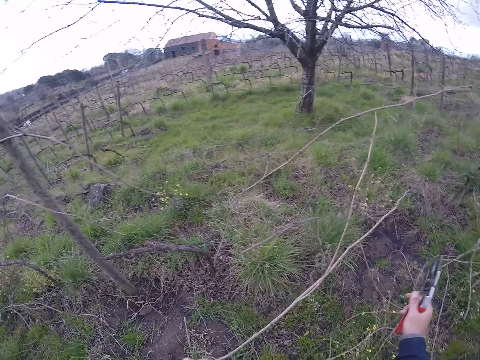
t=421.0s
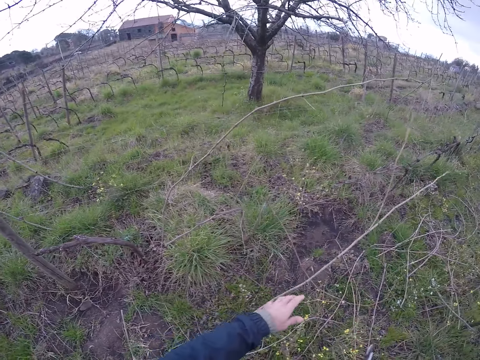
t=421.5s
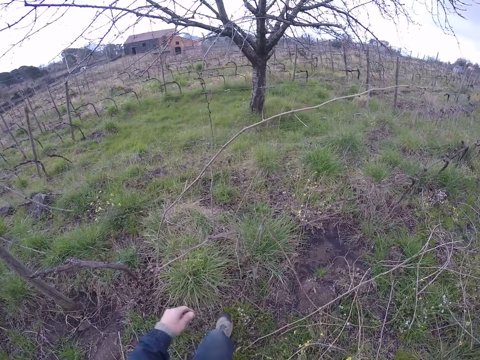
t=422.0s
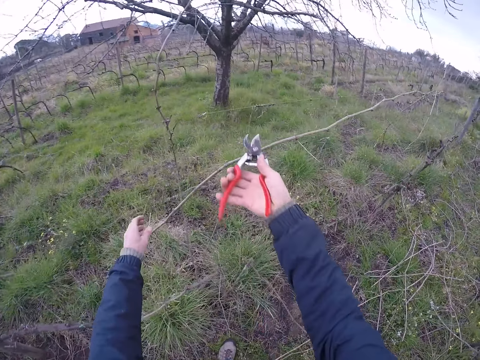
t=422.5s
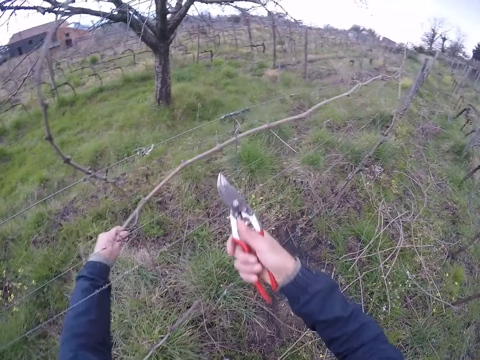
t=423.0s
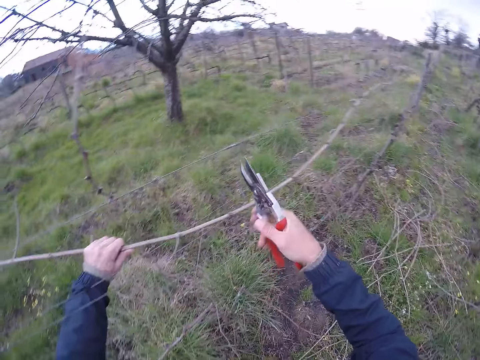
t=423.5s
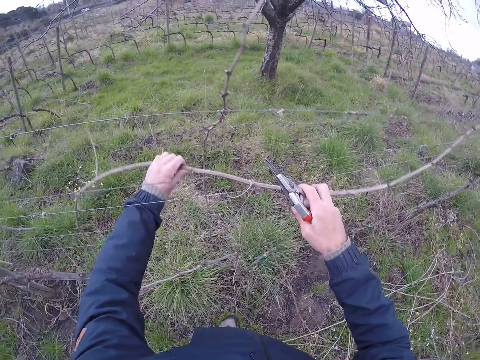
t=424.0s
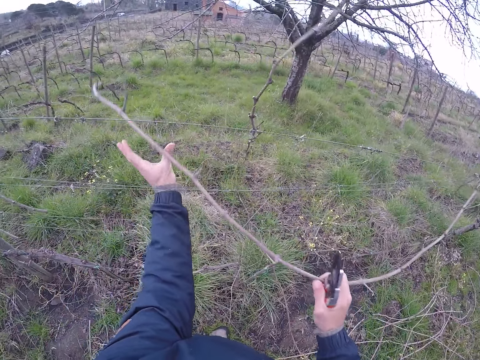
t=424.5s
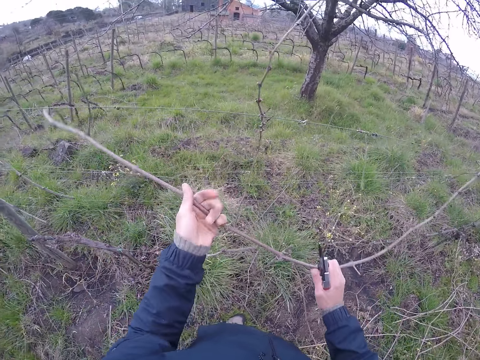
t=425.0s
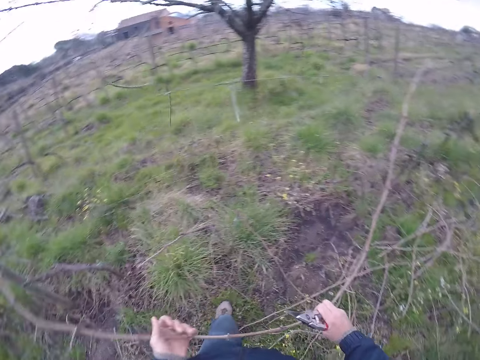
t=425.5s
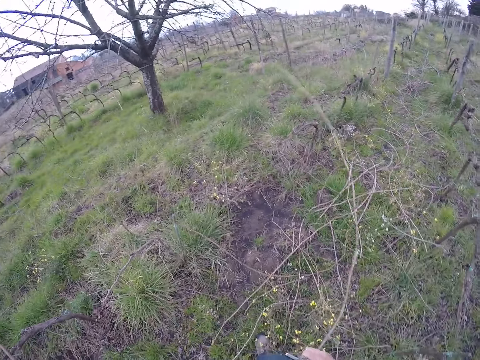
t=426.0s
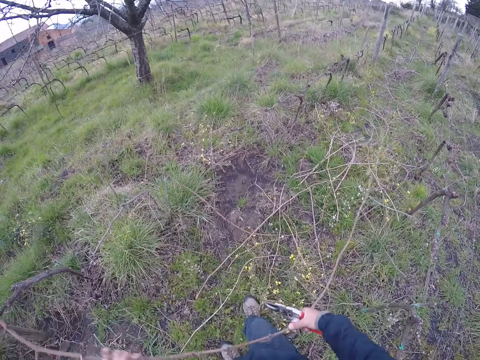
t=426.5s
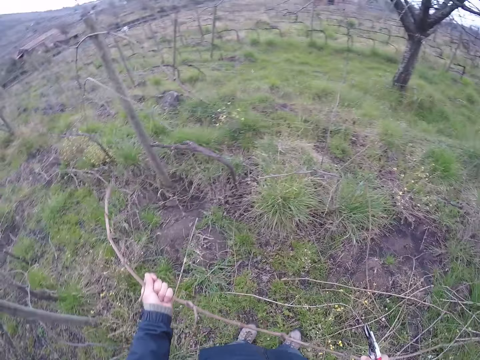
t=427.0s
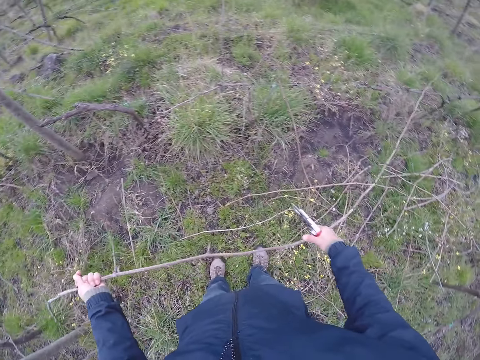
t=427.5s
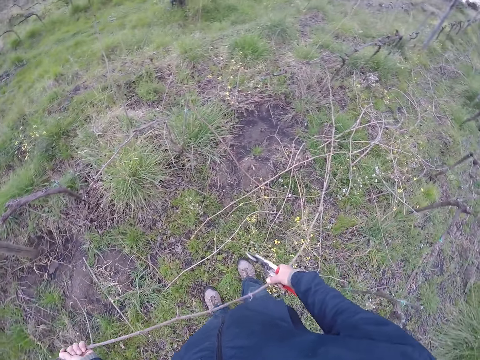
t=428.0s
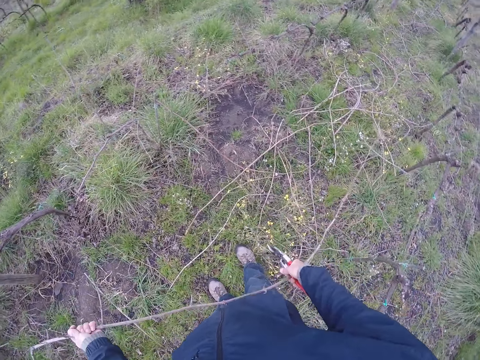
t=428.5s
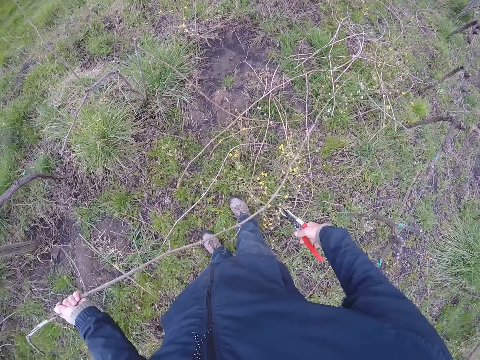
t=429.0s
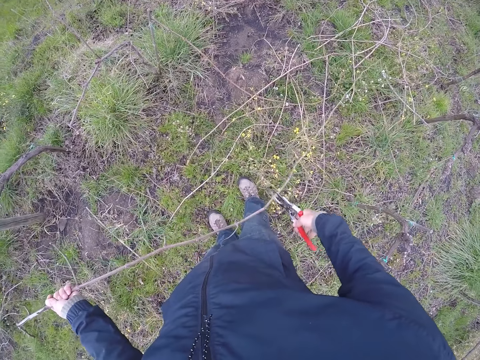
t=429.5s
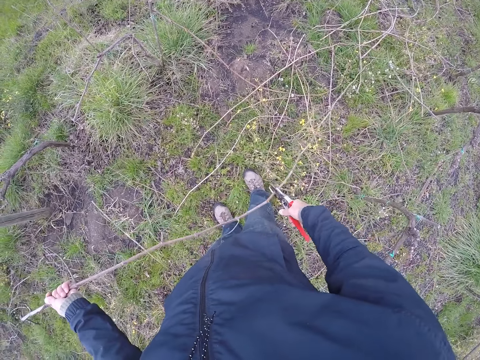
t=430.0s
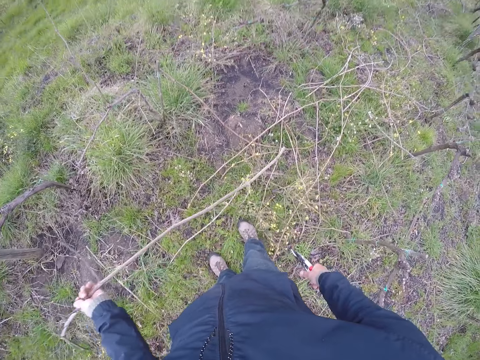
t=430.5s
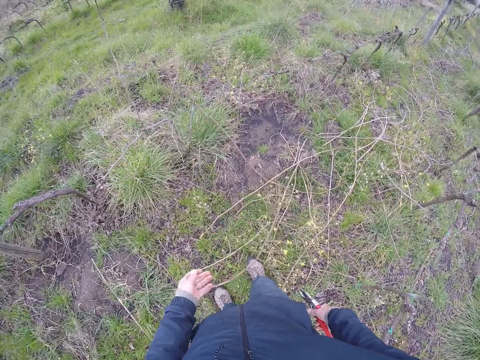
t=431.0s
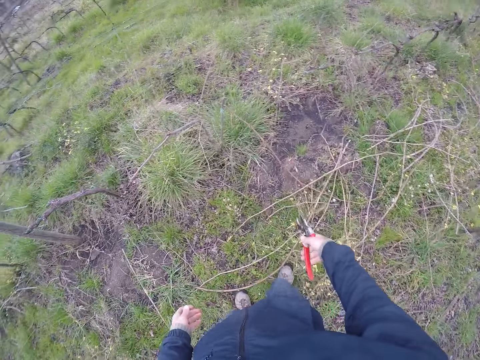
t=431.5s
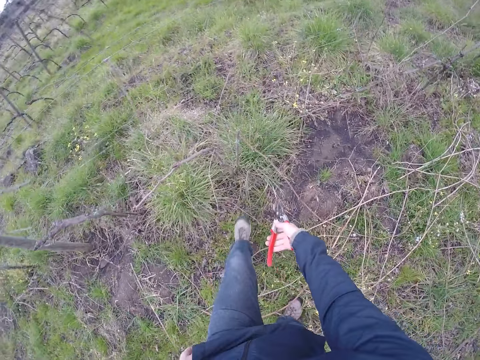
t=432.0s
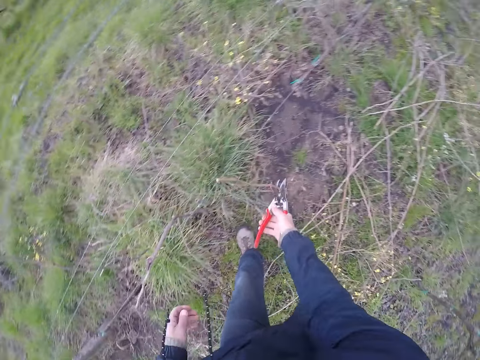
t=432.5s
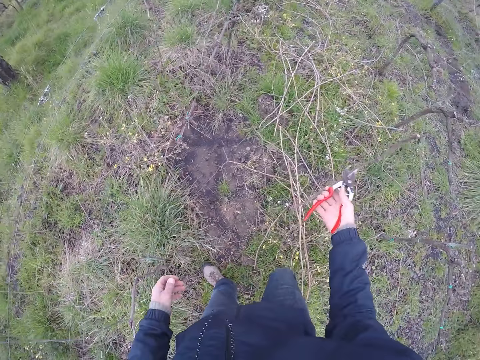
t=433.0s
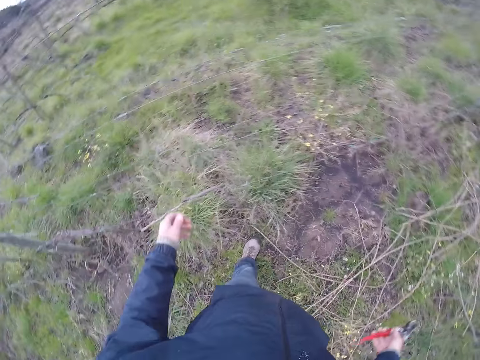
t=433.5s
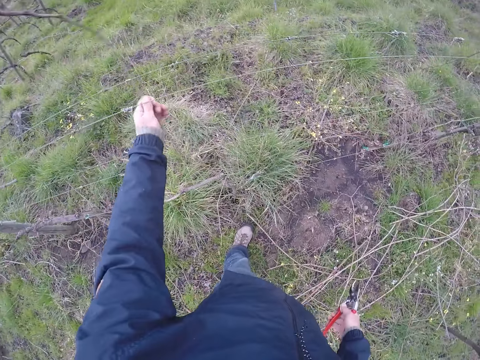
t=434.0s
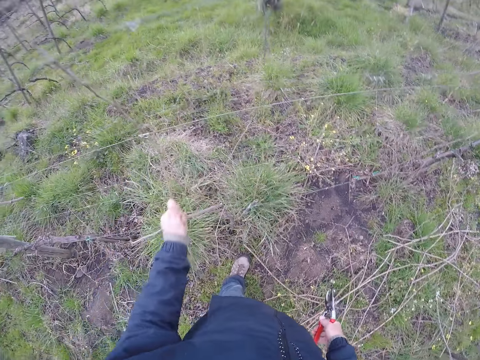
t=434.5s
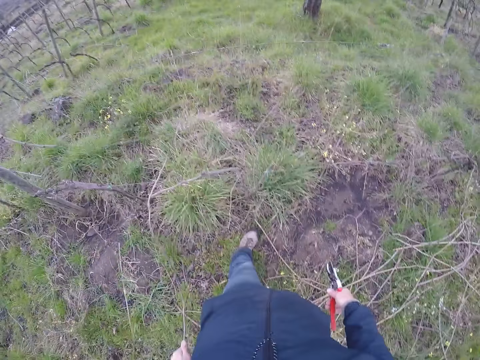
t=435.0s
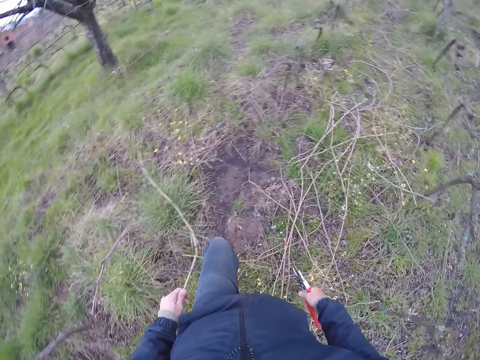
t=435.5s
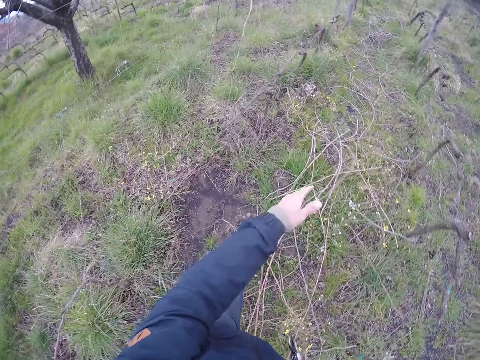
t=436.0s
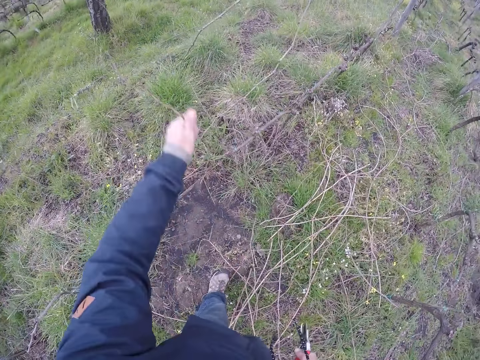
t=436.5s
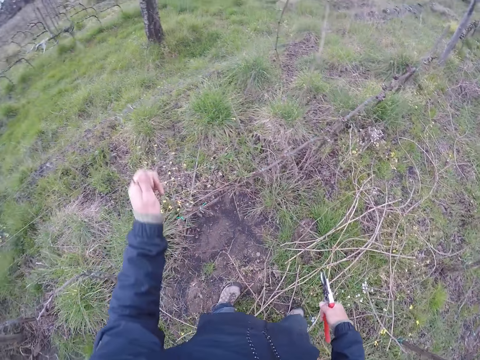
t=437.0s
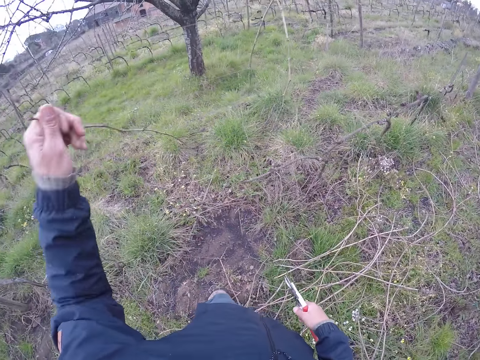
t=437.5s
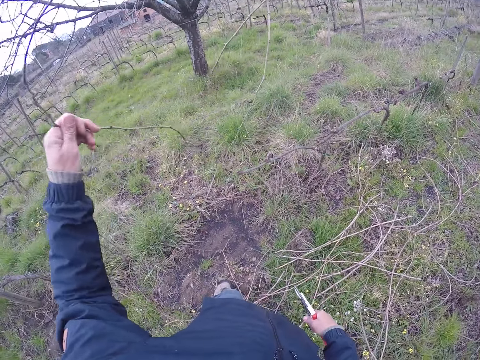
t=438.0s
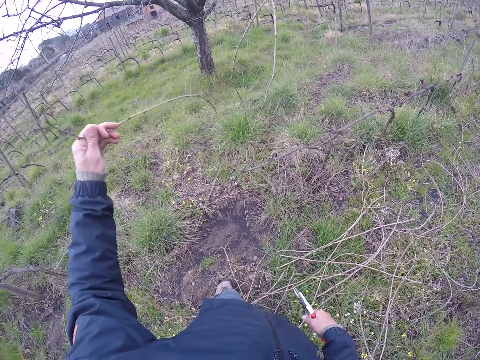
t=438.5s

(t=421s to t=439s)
The camera wearer drops the stick on the ground with his left hand. He cuts a stick on the barb wire with the side cutter in his right hand. He removes the stick from the barb wire with his left hand. He pulls the stick on the barb wire with his right hand. He pulls the stick on the barb wire with both hands. He cuts the stick on the barb wire with the side cutter in his right hand. He drops the stick on the ground with his left hand. He removes a stick from the barb wire with the side cutter in his right hand. He pulls a stick on the barb wire with his left hand. He drops the stick on the ground with his left hand. He pulls a stick on the barb wire with his left hand.

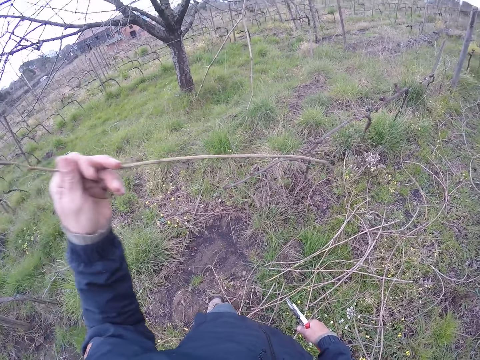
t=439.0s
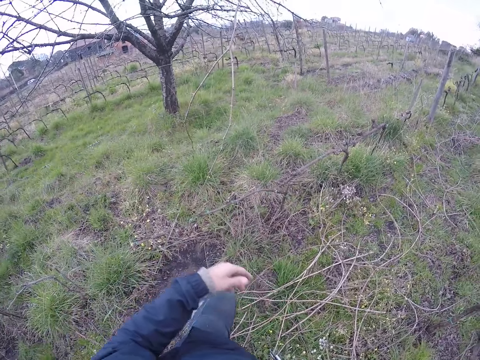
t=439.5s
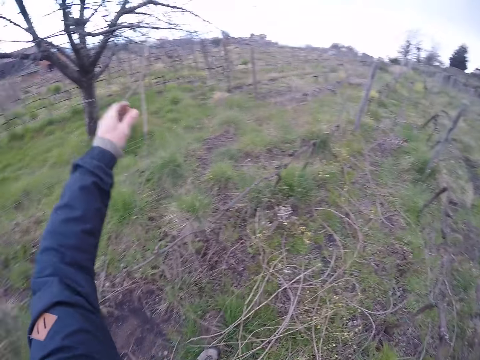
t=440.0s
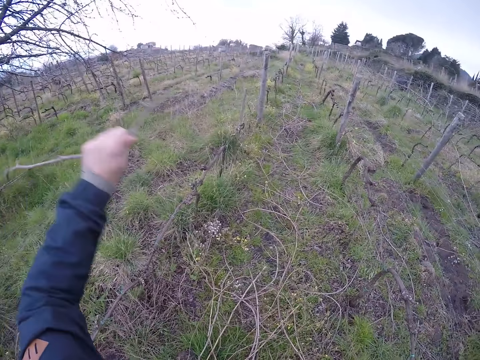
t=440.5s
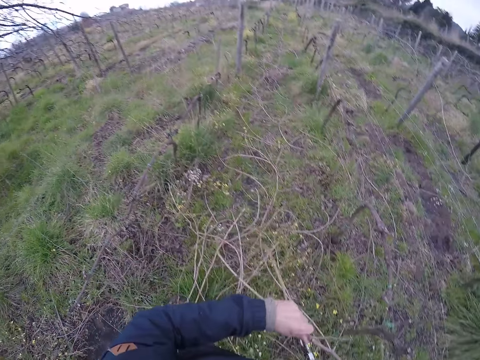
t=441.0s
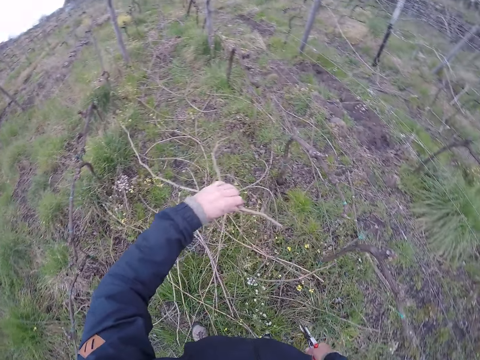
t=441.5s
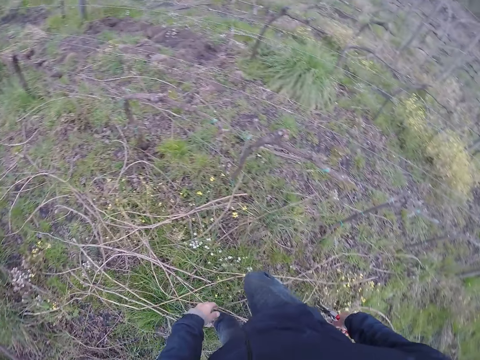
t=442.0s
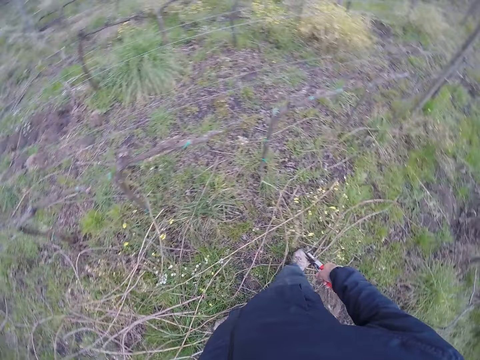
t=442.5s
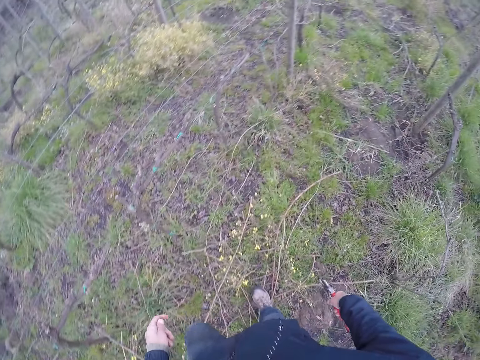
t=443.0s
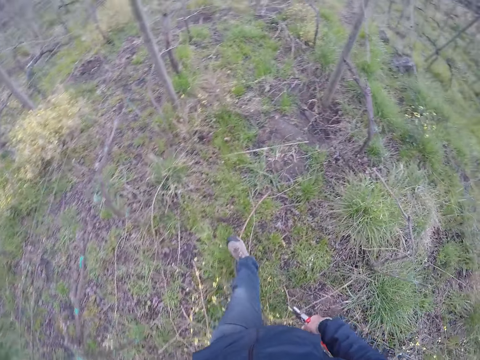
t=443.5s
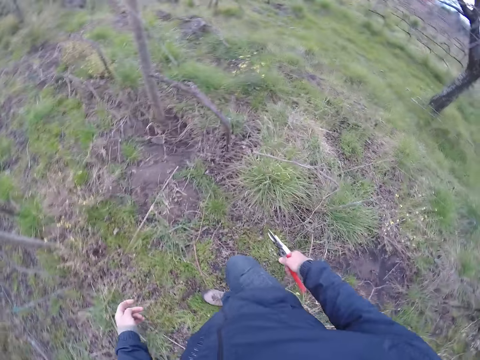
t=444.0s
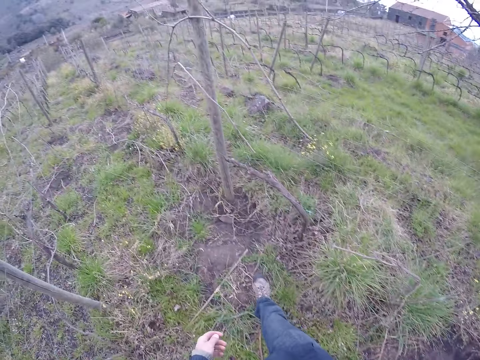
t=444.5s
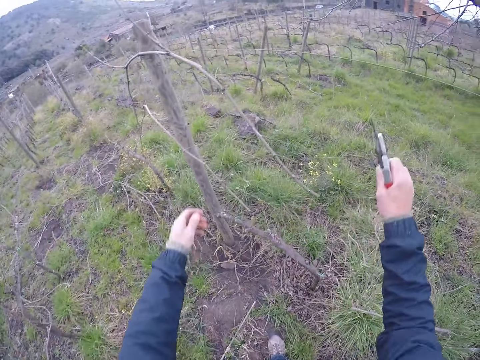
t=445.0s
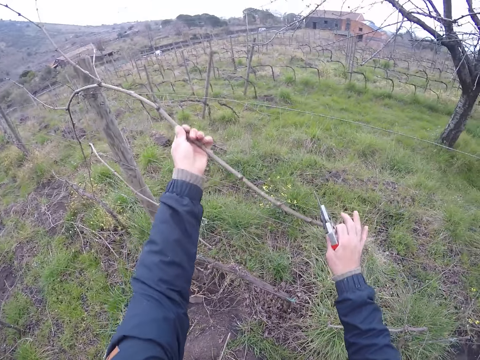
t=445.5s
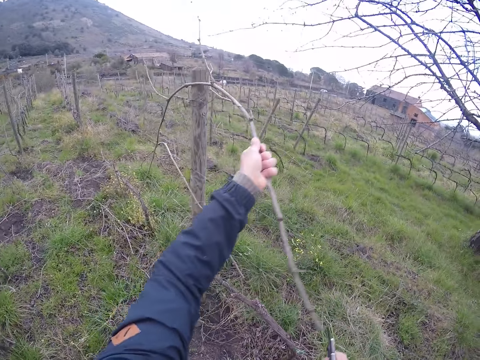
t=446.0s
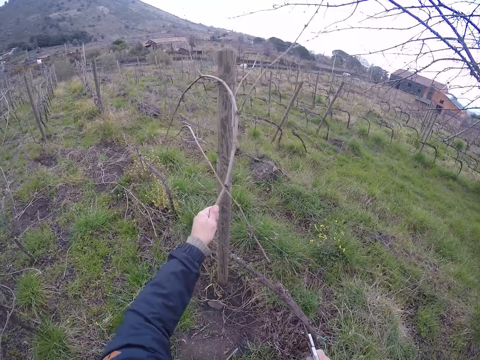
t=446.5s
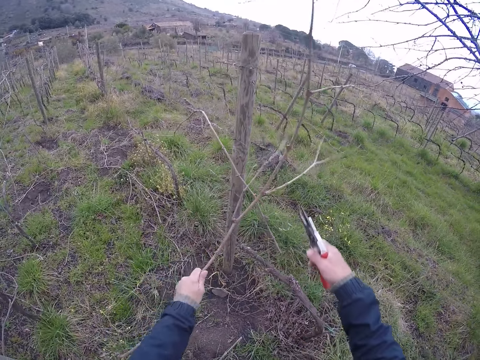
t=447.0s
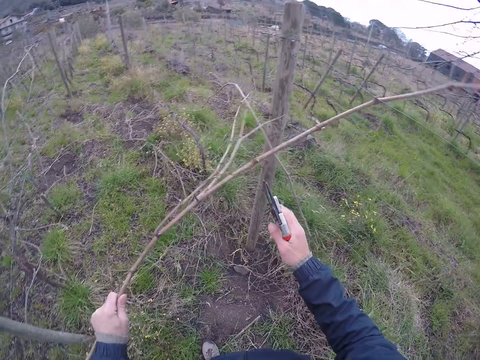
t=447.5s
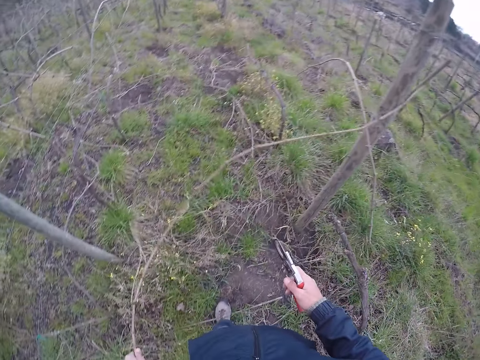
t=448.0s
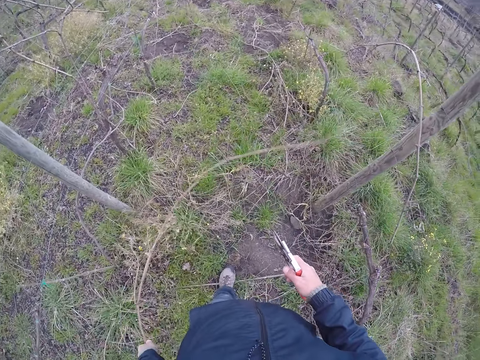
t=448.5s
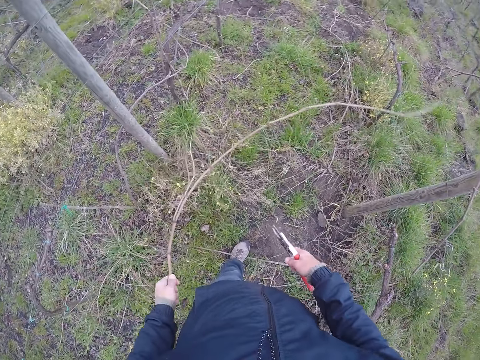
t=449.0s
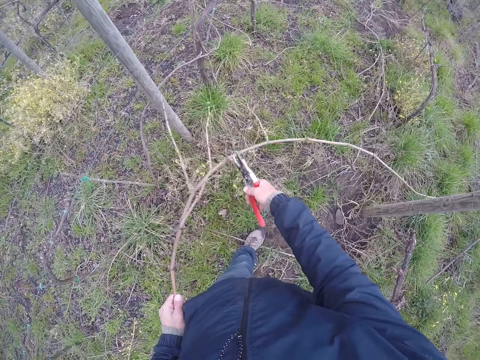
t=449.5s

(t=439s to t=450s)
The camera wearer drops the stick on the ground with his left hand. He pulls a stick on the barb wire with his left hand. He drops the stick on the ground with his left hand. He holds the barb wire with his right hand. He pulls a stick on the barb wire with his left hand.
